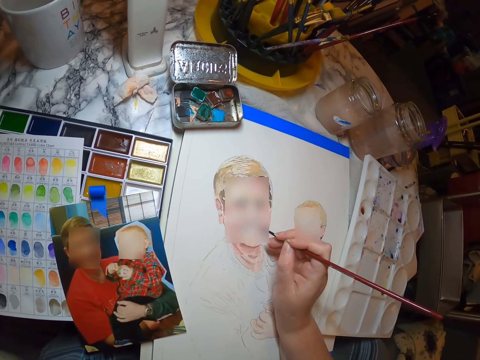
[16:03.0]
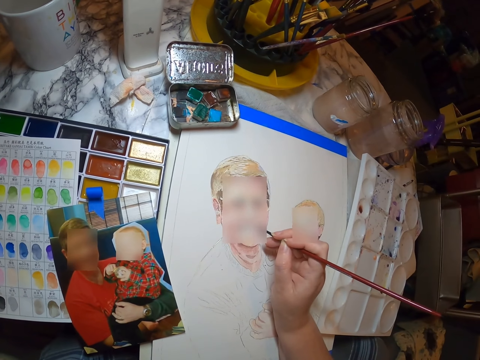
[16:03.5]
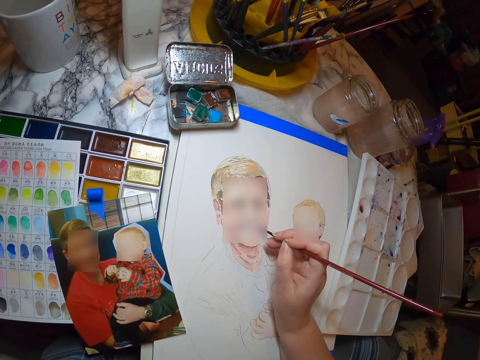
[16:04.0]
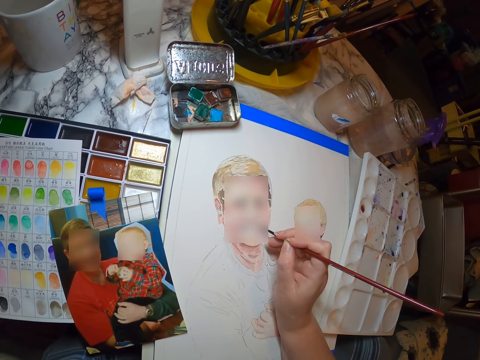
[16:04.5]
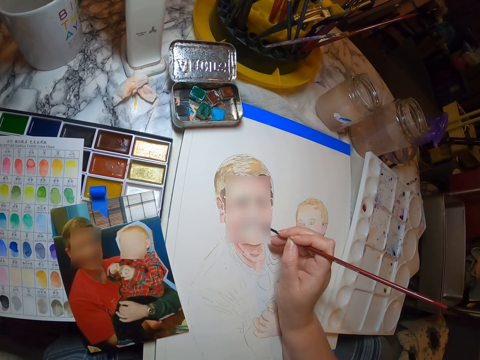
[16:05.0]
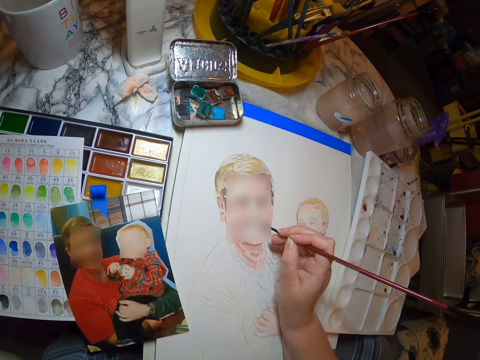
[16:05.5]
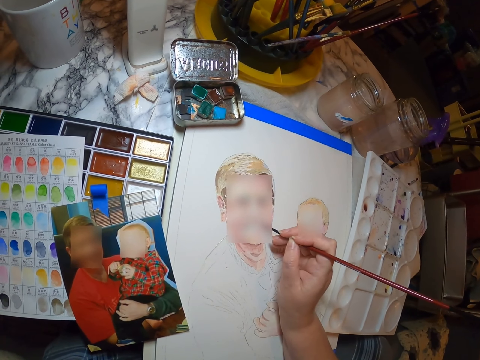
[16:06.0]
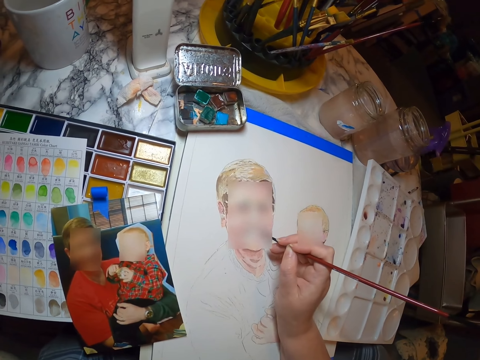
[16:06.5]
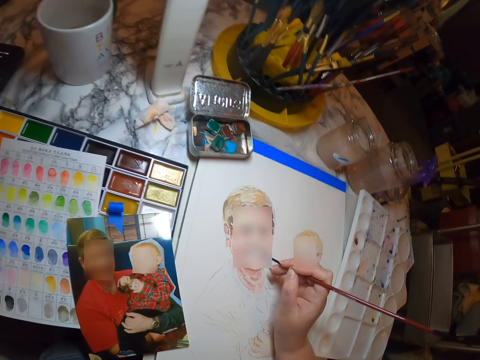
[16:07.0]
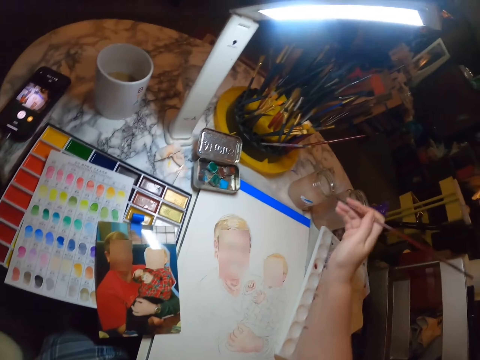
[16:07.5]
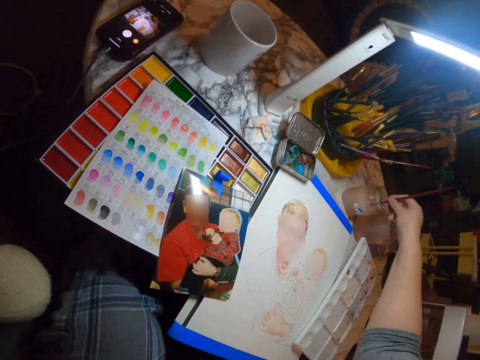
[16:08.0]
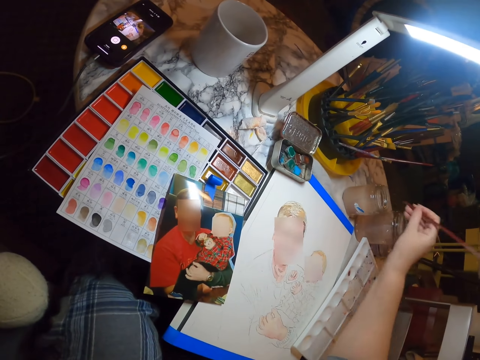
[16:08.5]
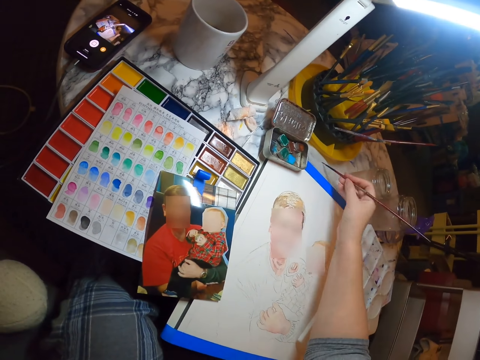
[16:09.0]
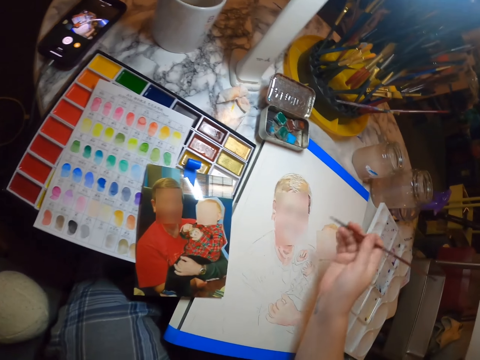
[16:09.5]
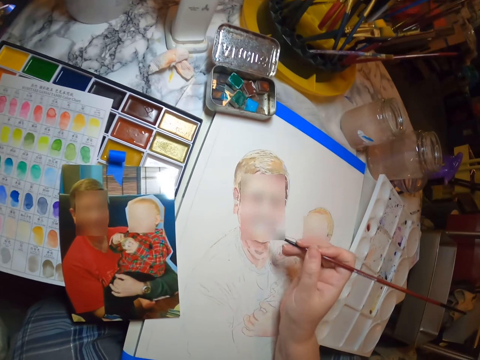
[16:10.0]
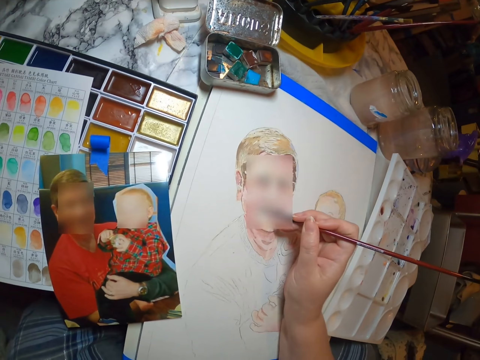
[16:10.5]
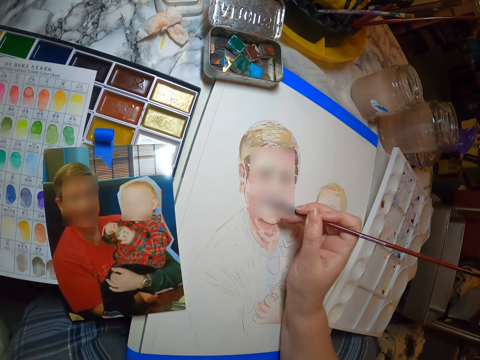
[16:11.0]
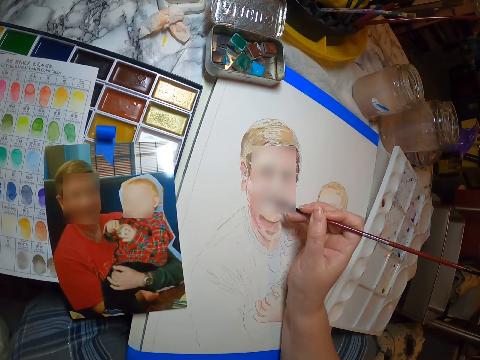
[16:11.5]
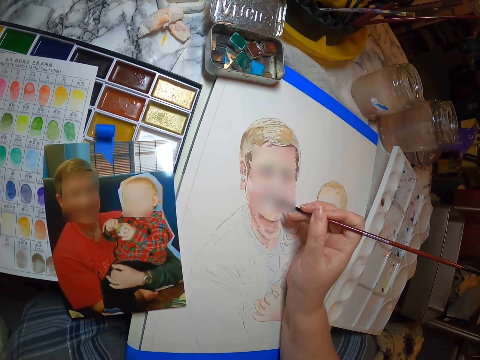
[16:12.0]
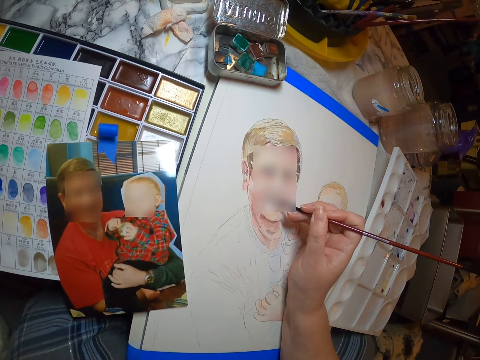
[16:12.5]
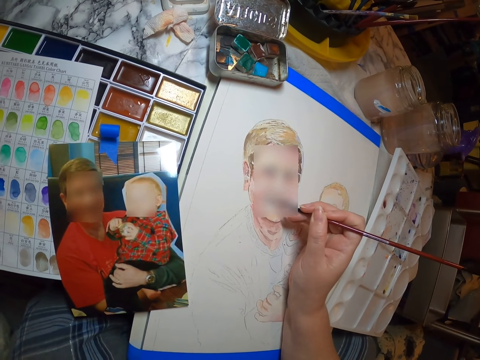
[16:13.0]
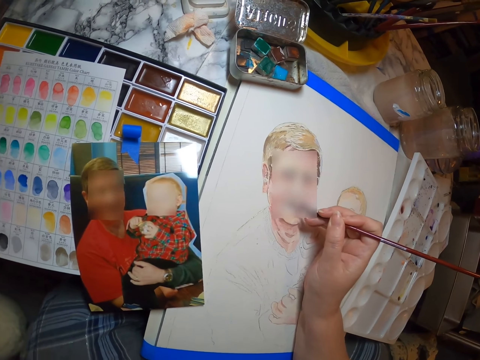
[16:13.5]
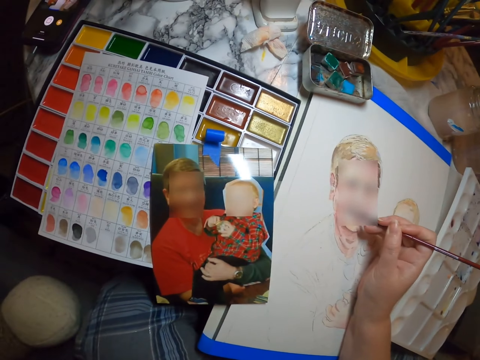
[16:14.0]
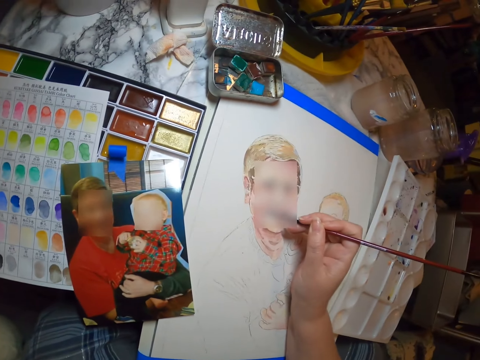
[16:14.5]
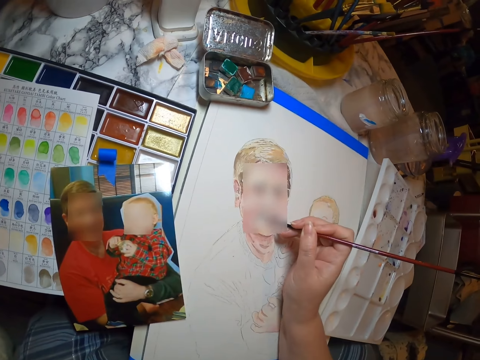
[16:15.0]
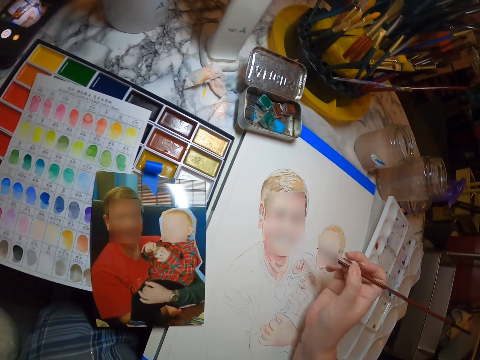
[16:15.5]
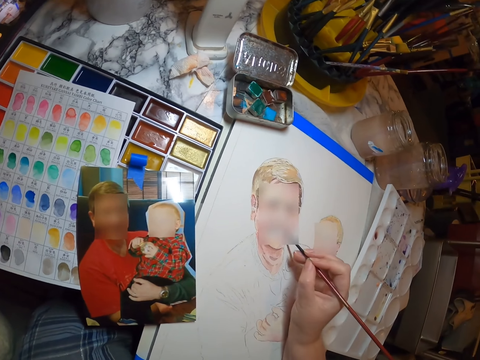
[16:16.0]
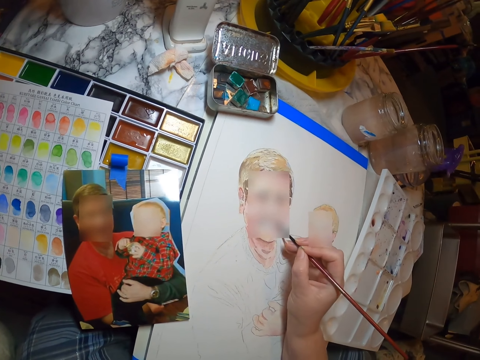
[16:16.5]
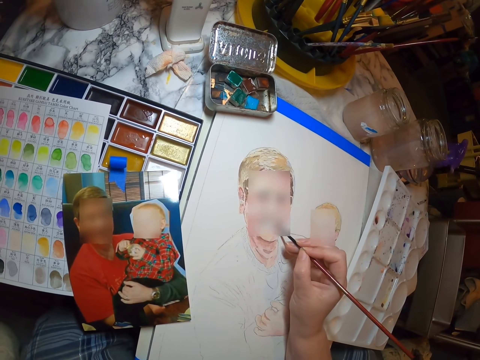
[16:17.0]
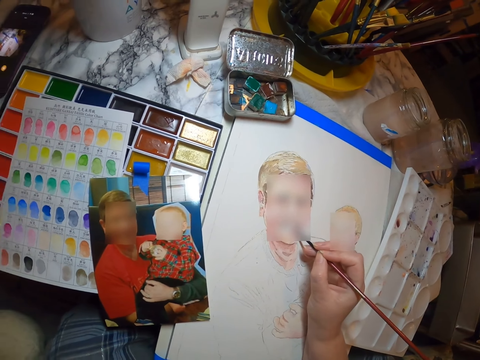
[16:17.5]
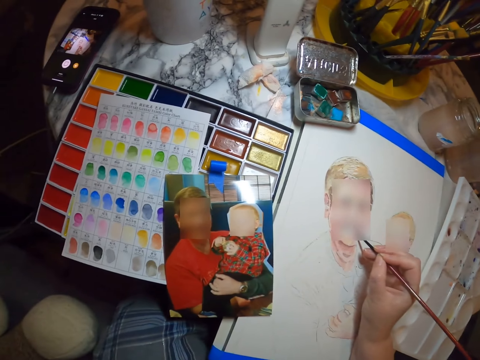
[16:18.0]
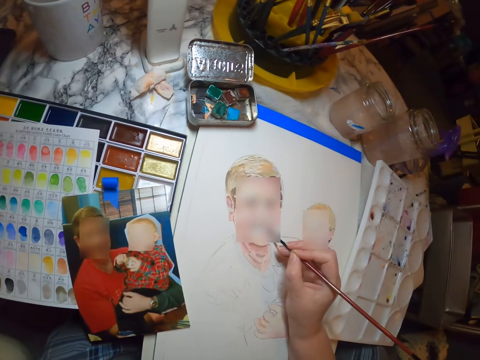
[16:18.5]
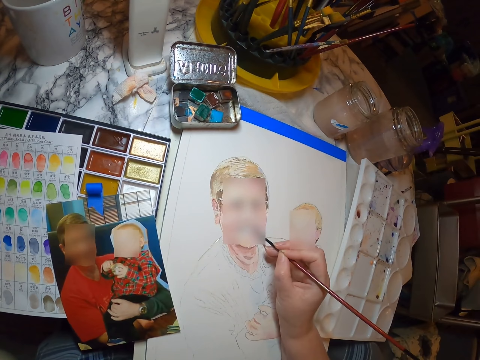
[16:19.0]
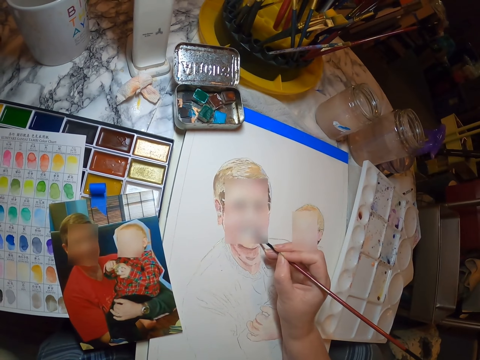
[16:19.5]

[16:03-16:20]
The camera wearer puts the painting brush in water in the tin. They brush the painting brush on the paper. They draw the portrait with the painting brush. They look at the photo. They paint a picture.

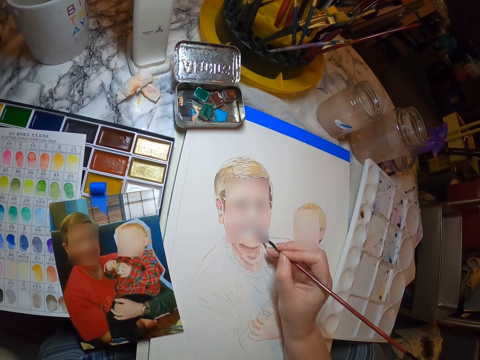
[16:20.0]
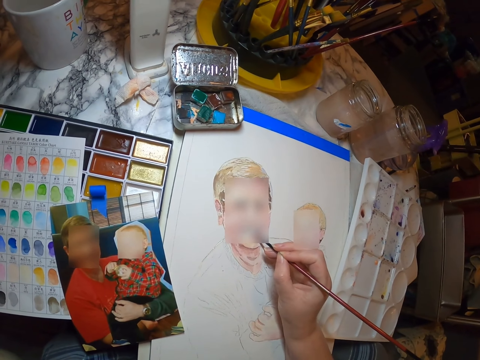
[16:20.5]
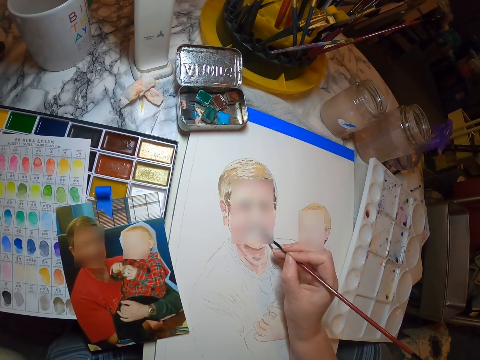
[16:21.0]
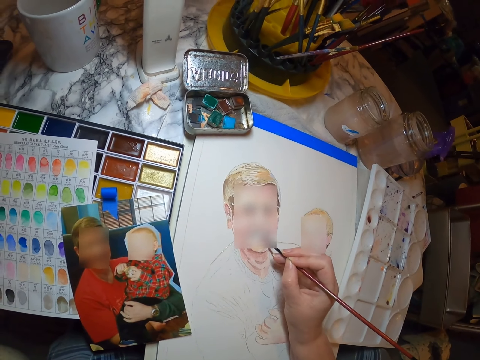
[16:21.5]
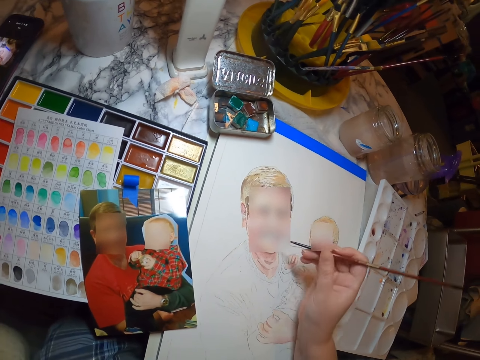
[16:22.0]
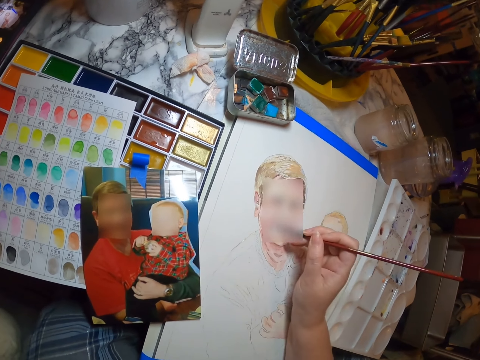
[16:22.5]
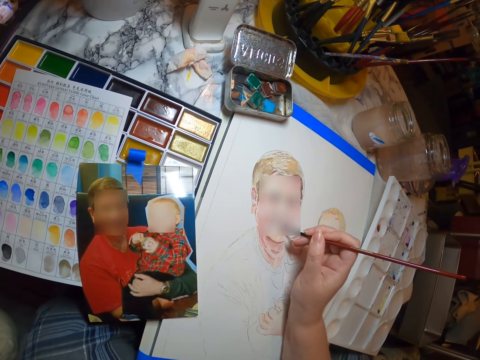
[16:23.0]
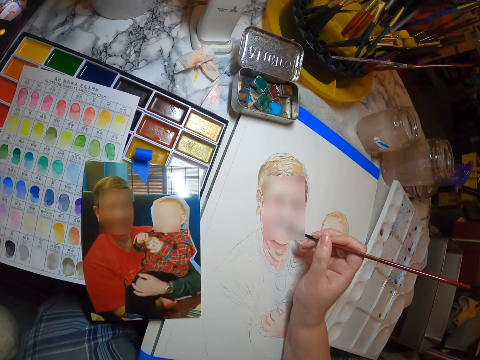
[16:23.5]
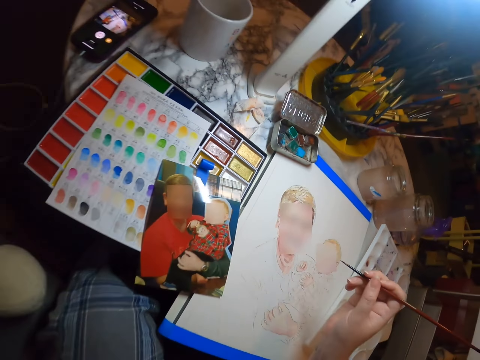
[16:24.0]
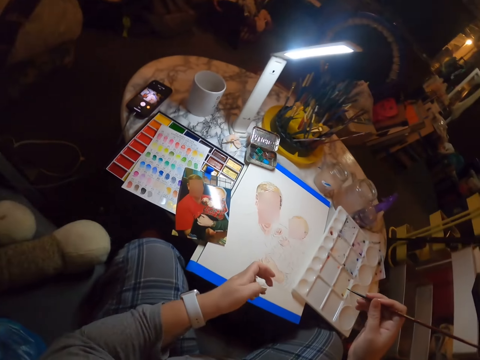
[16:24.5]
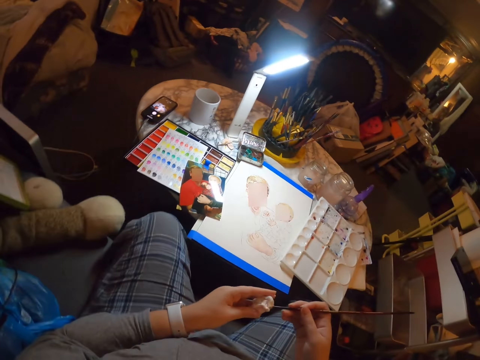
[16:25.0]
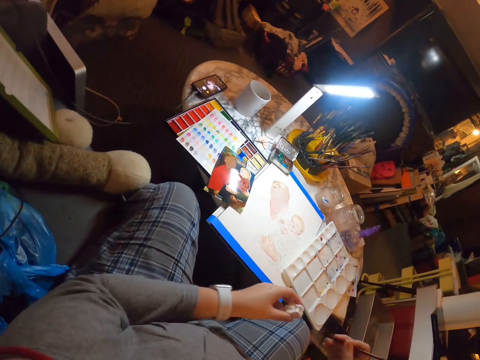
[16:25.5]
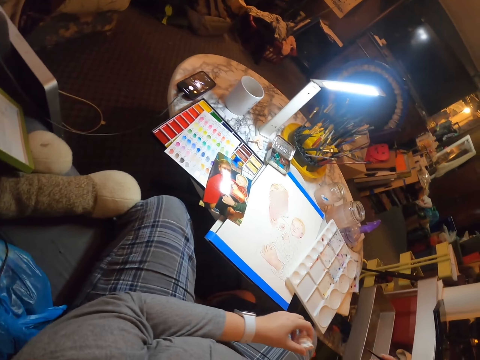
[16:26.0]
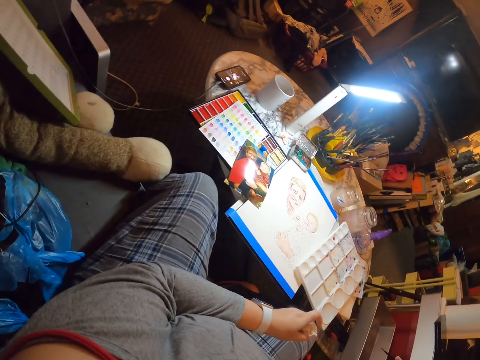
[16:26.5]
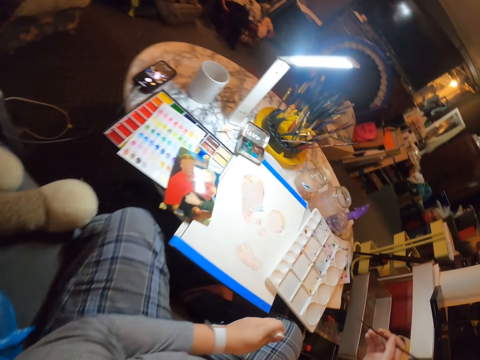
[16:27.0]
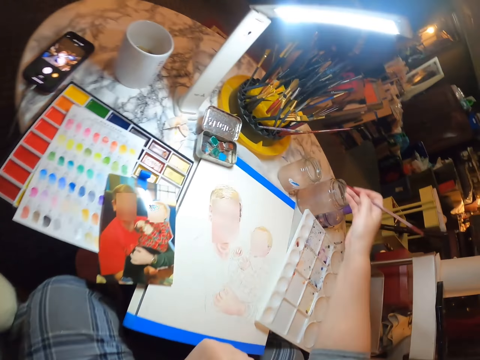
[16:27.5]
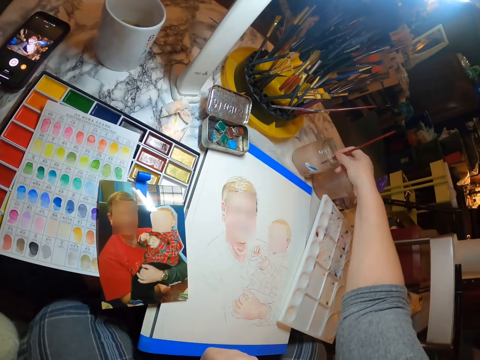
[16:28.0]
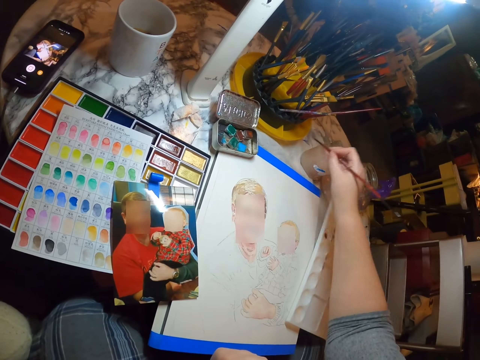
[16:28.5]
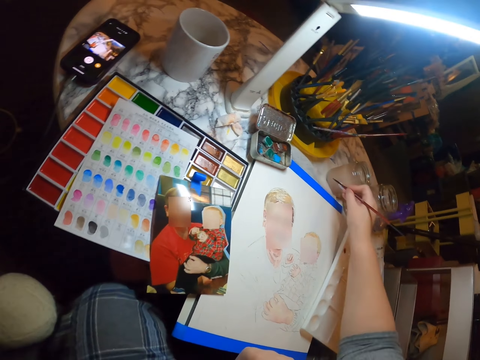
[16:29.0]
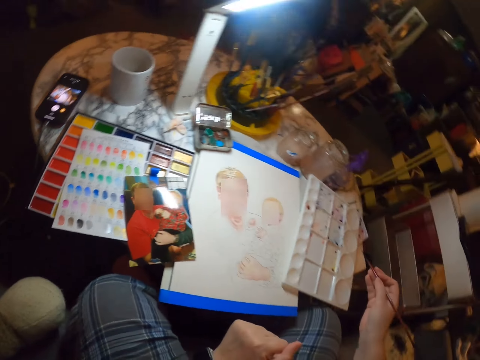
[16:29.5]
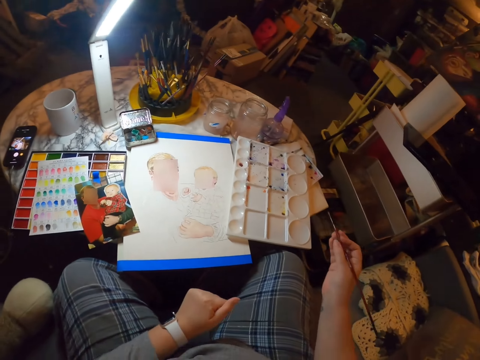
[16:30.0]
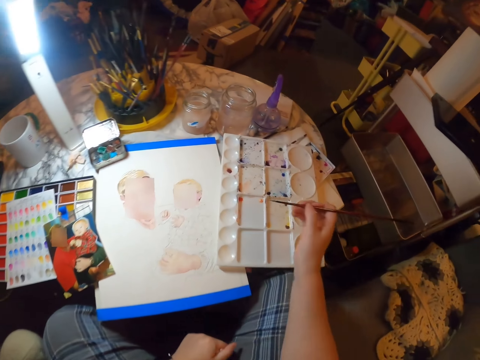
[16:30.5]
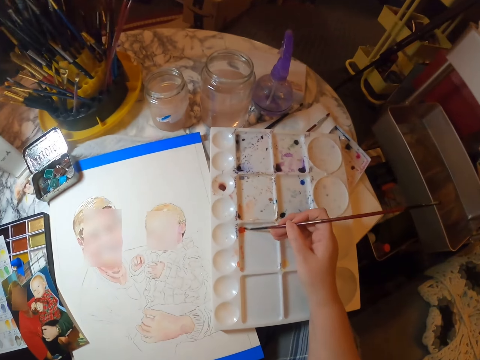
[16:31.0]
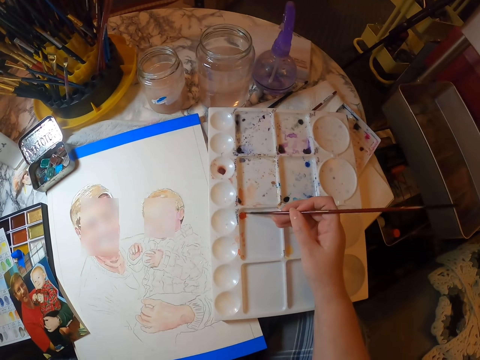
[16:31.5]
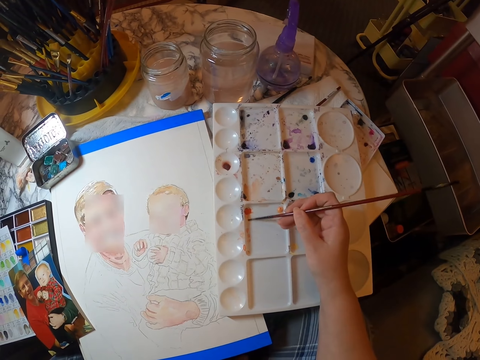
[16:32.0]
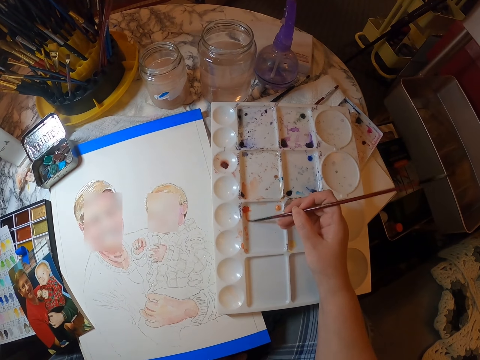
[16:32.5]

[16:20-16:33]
The camera wearer wipes the painting brush. They put the painting brush in water in the tin. They brush the painting brush on the paper. They scoop the color with the painting brush.
